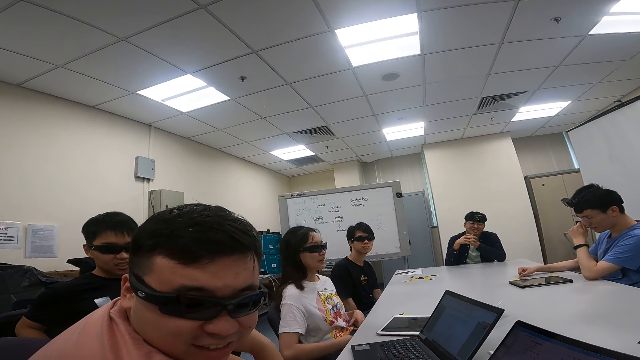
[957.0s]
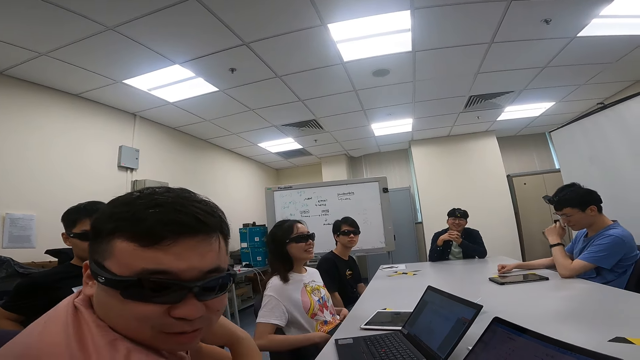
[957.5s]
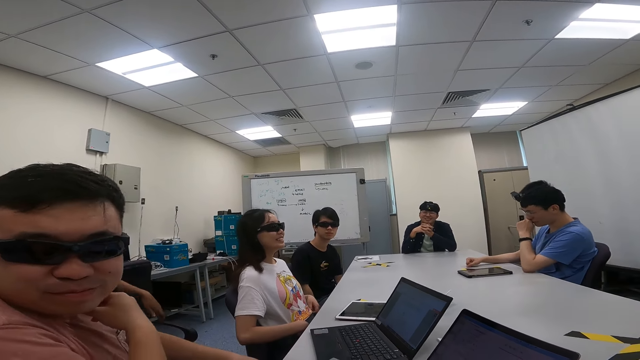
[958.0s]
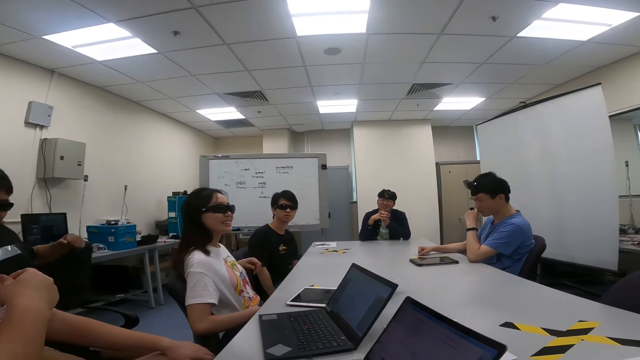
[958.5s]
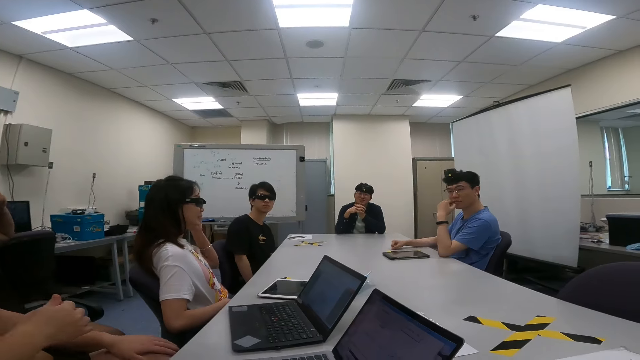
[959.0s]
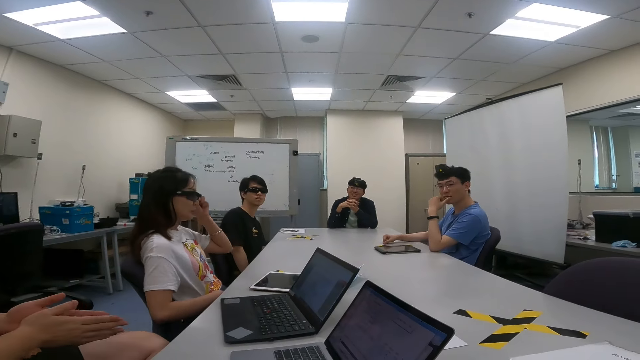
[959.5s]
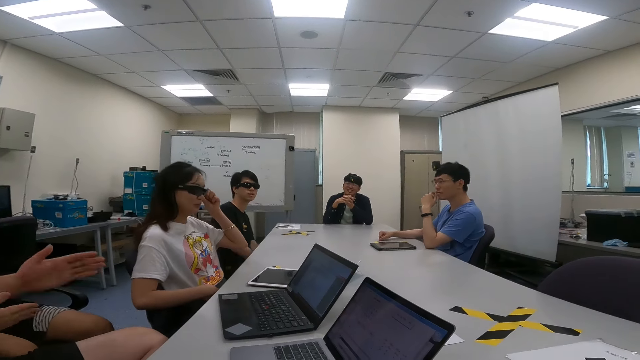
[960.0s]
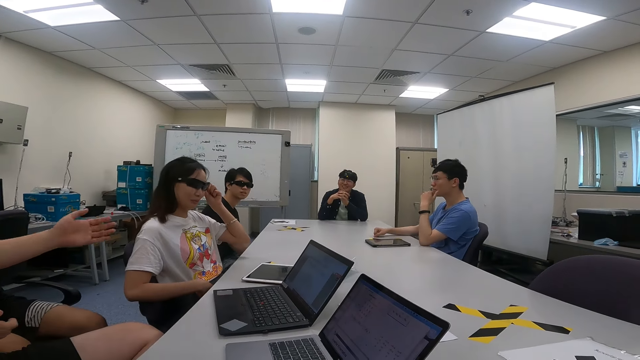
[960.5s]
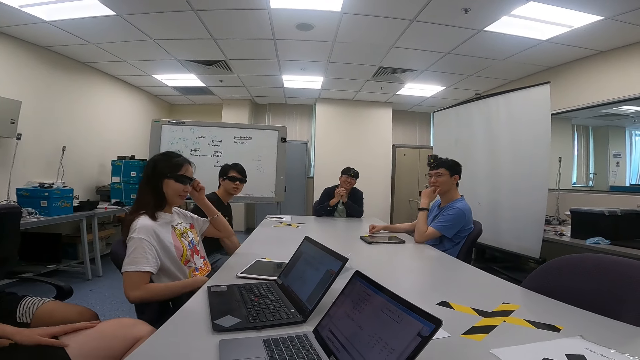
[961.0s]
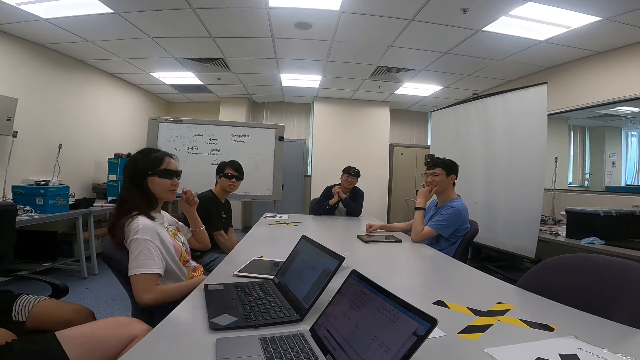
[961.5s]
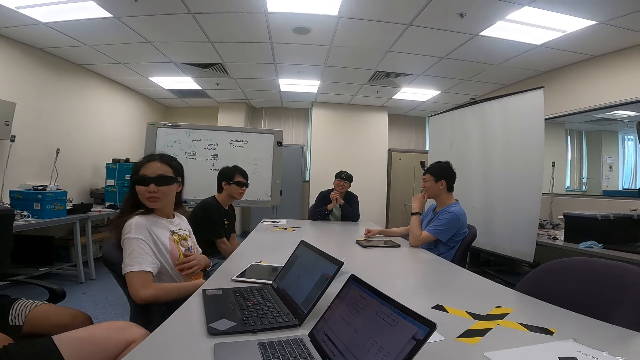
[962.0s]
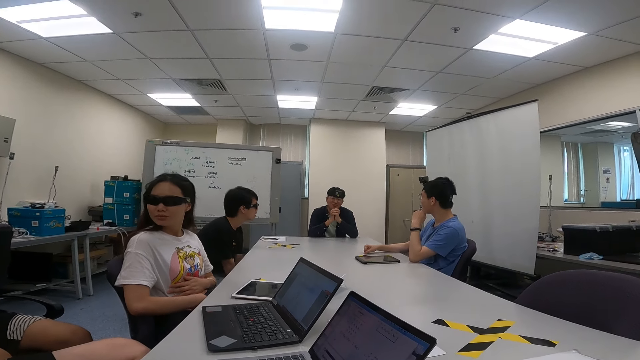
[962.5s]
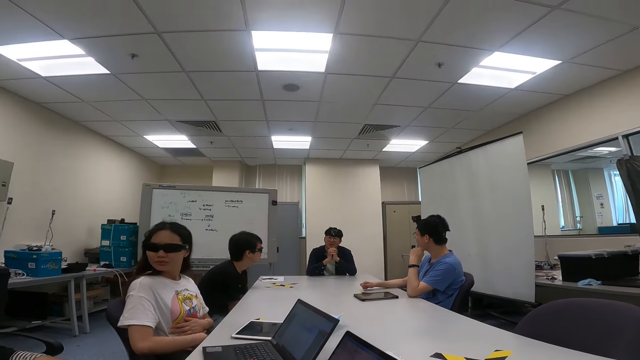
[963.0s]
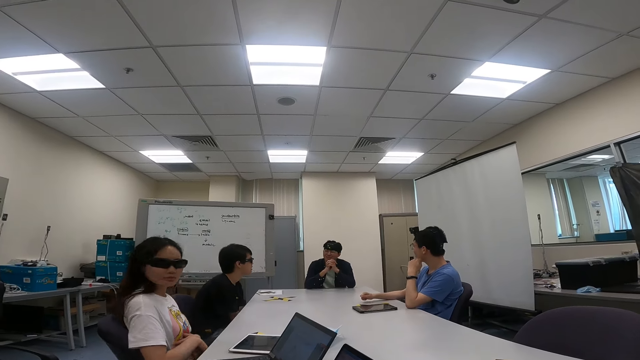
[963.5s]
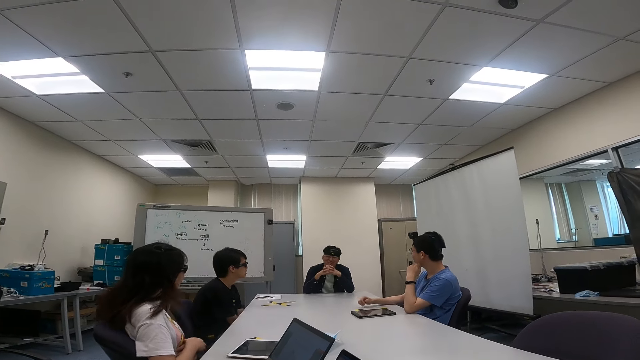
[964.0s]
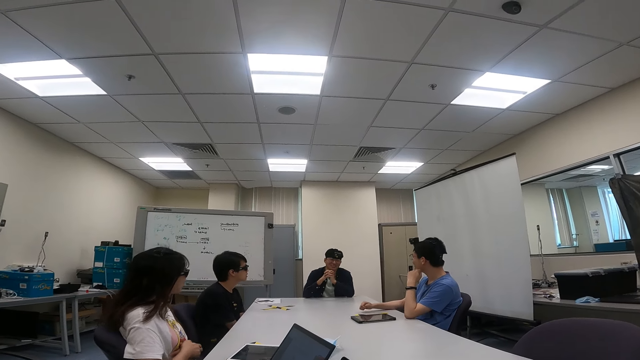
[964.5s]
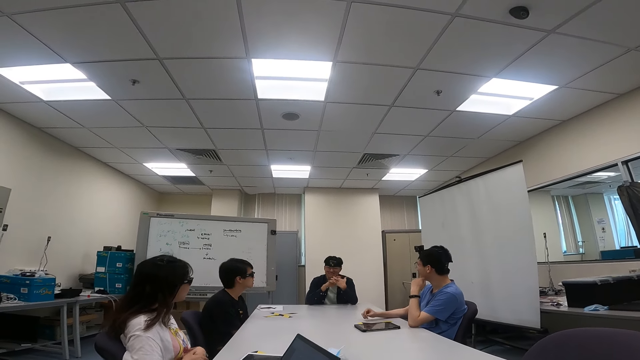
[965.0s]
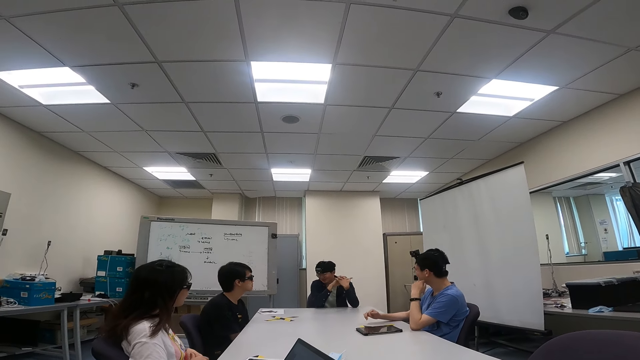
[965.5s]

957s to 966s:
A person talks to the camera wearer.

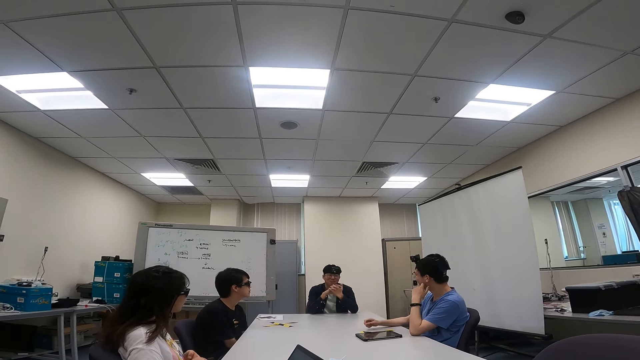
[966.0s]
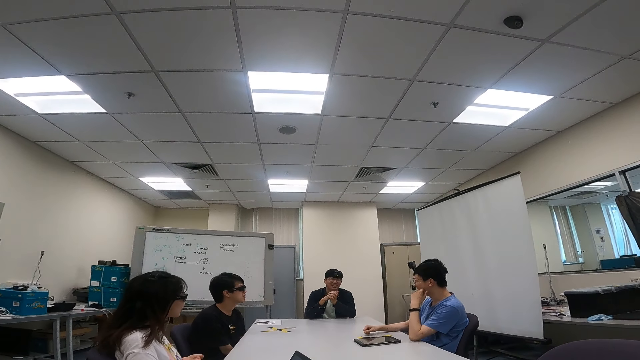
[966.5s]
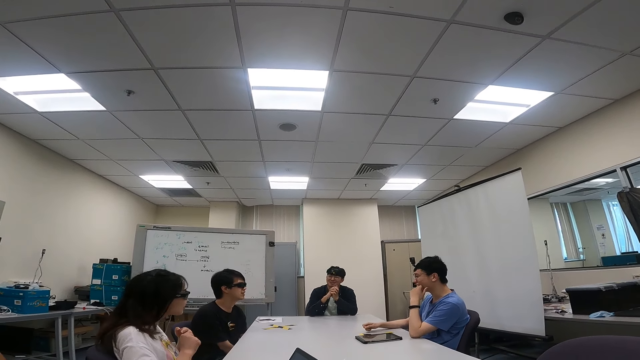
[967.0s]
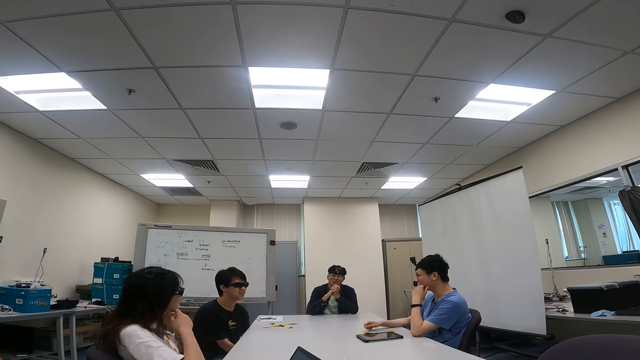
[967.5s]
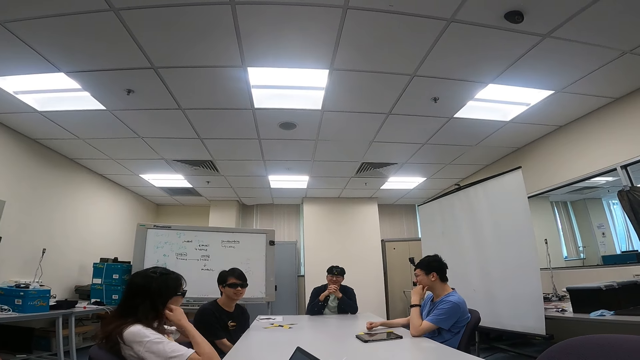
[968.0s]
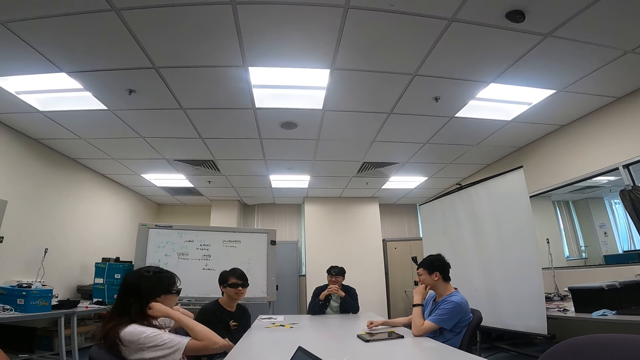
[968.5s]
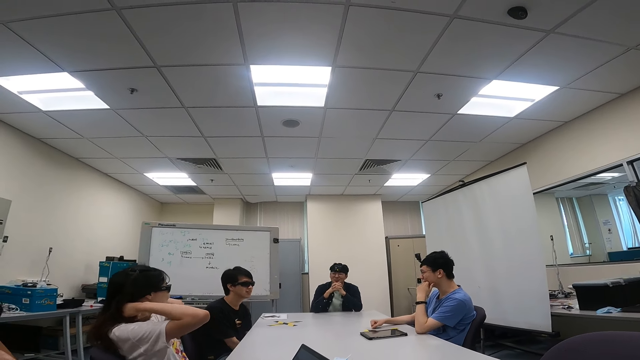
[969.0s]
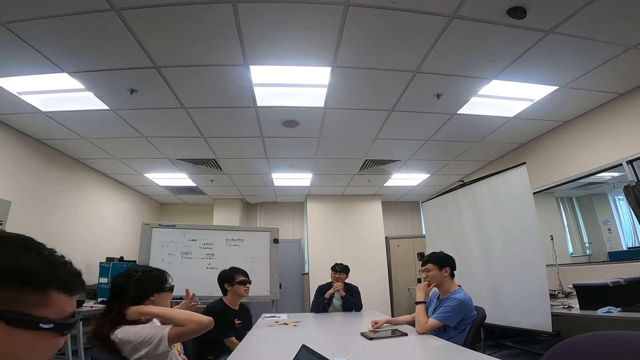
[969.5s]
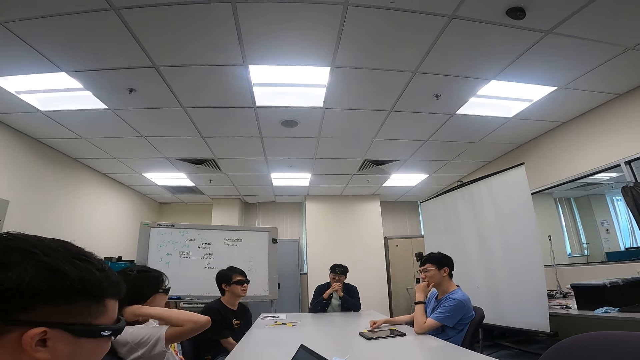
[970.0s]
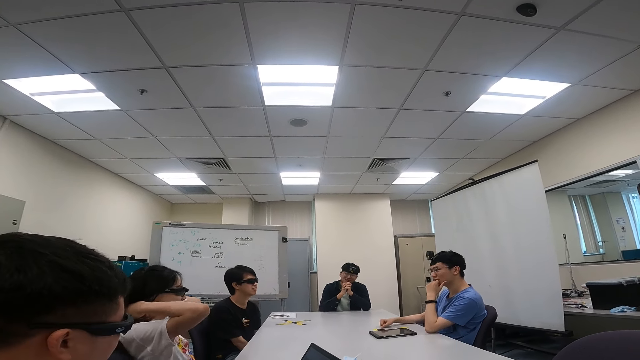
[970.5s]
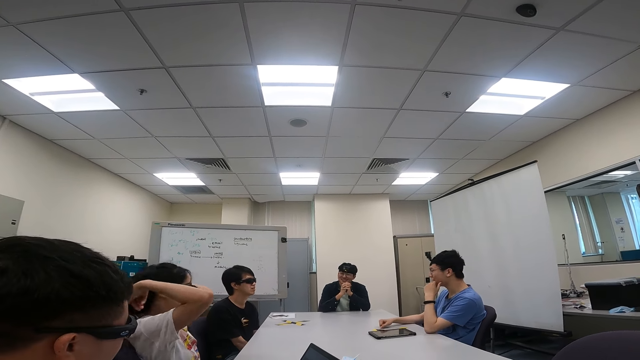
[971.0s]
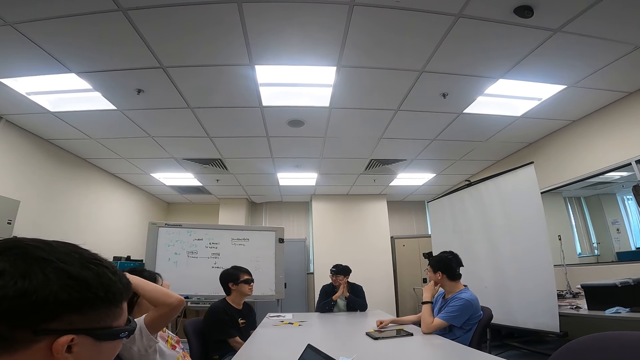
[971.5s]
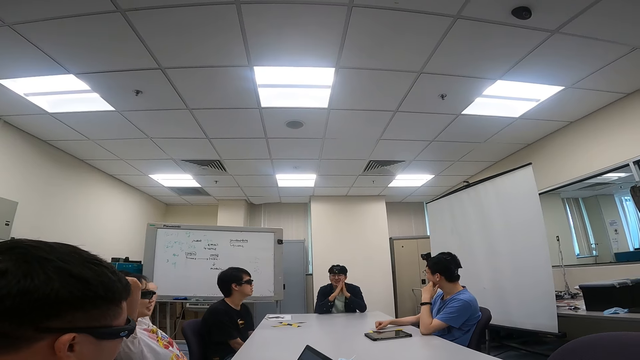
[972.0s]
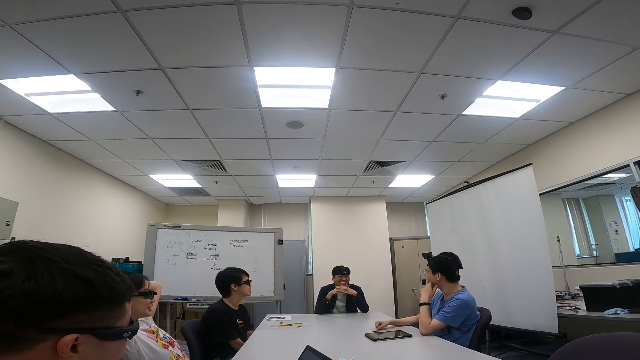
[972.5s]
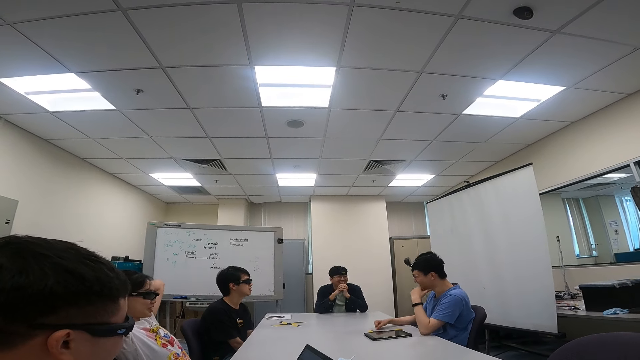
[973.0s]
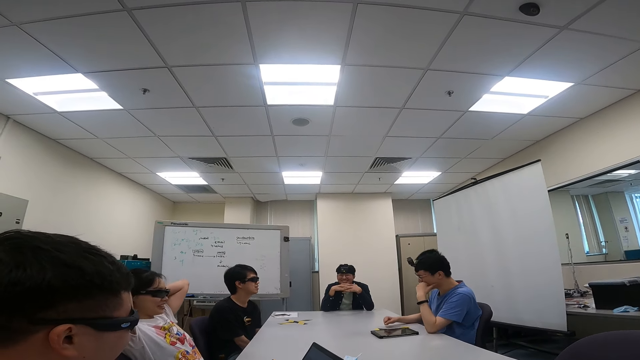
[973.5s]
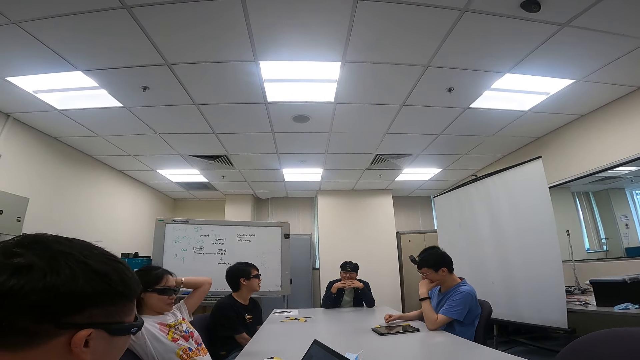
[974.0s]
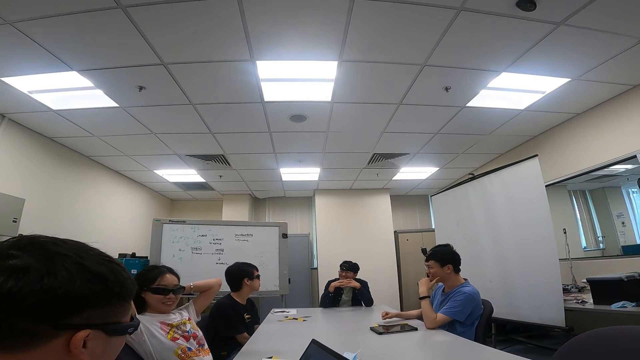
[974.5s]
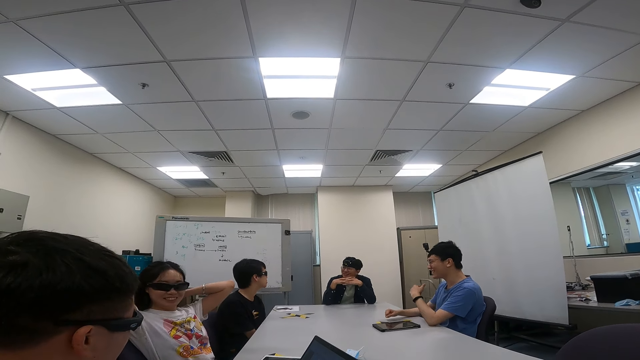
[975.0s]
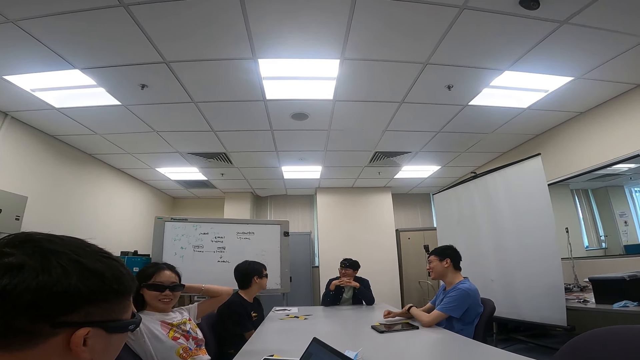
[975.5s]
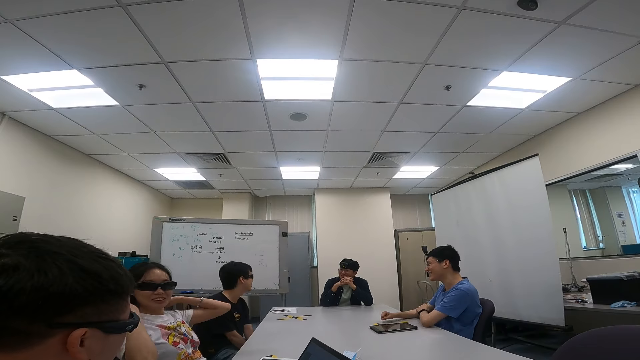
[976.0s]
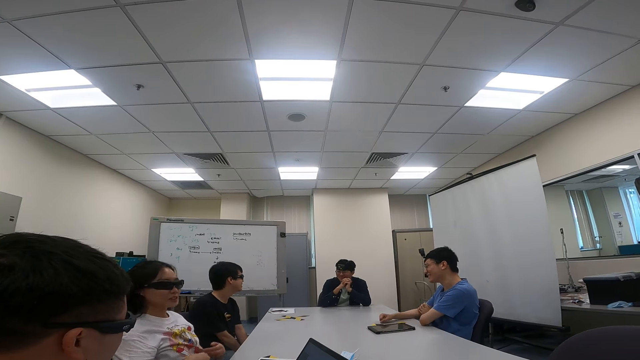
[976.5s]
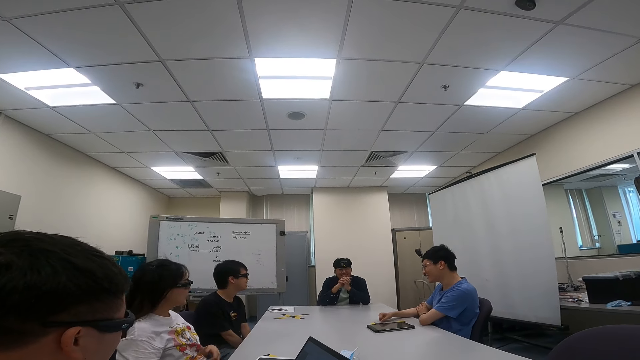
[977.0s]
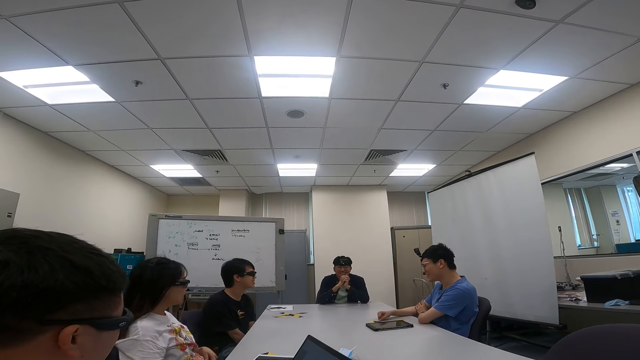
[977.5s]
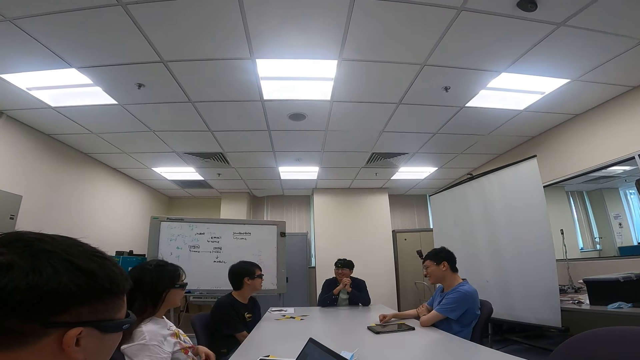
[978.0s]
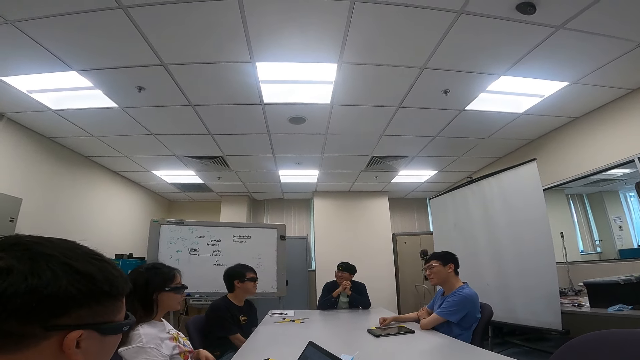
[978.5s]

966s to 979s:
A lady holds her head. Another person touches her hair. A person talks to two other people.
